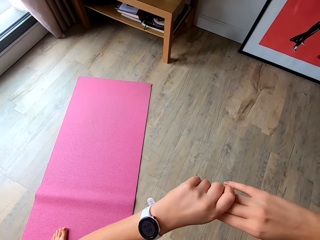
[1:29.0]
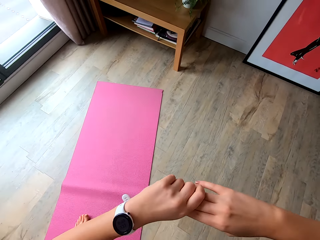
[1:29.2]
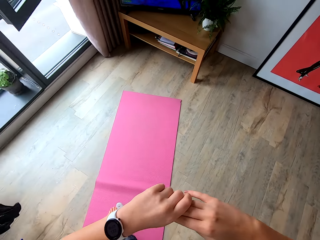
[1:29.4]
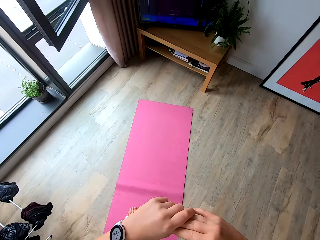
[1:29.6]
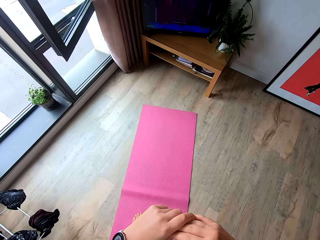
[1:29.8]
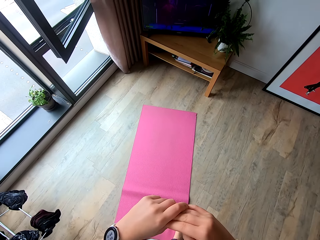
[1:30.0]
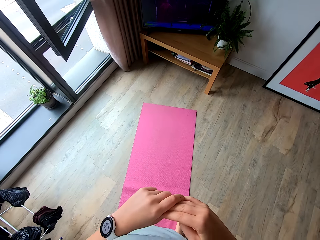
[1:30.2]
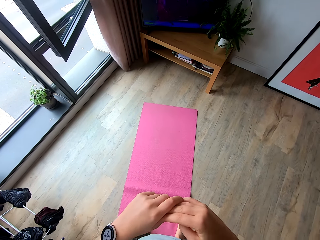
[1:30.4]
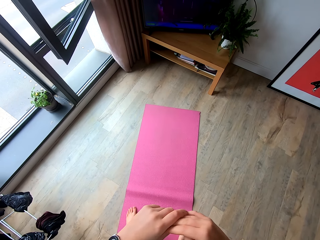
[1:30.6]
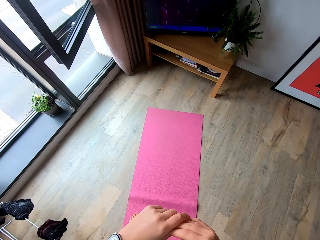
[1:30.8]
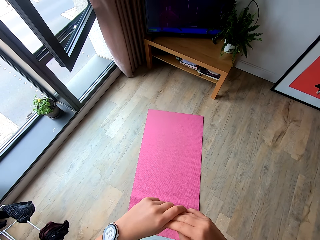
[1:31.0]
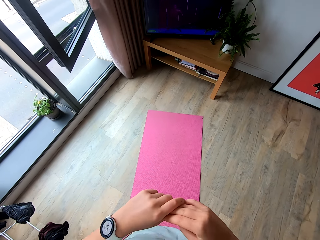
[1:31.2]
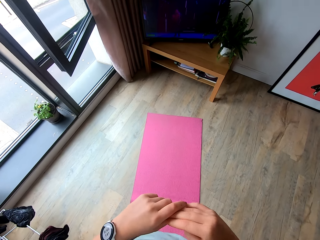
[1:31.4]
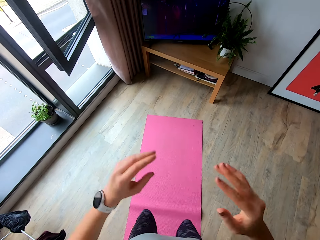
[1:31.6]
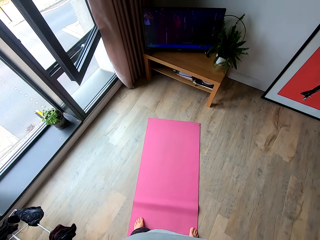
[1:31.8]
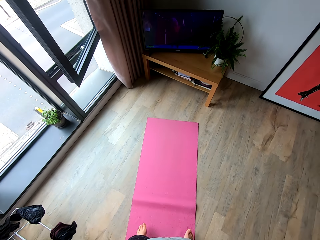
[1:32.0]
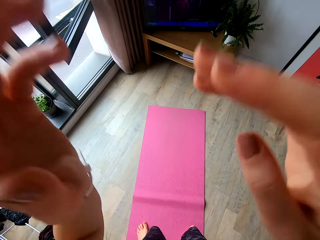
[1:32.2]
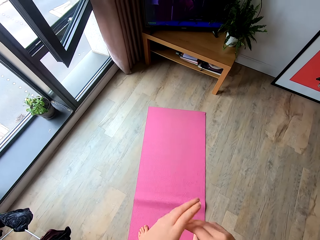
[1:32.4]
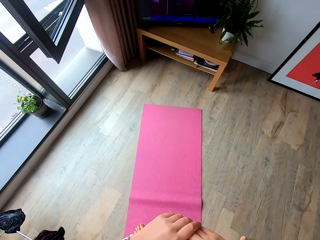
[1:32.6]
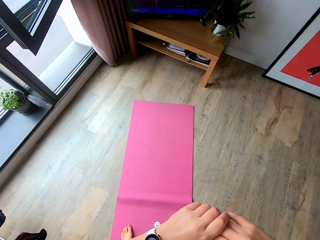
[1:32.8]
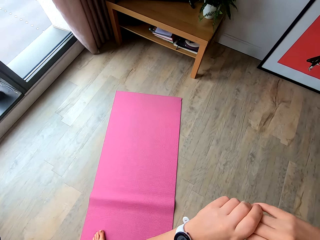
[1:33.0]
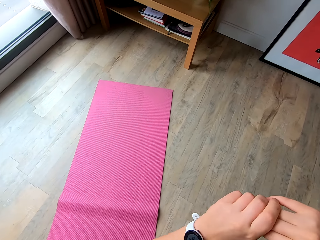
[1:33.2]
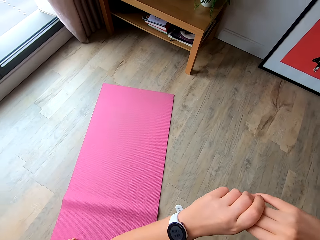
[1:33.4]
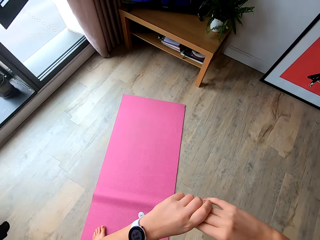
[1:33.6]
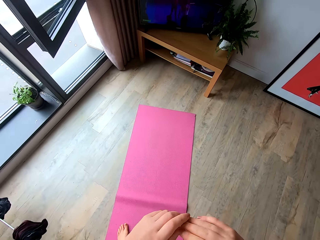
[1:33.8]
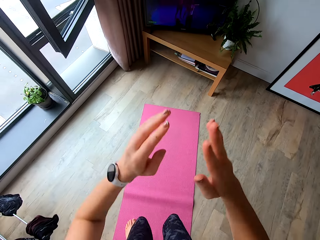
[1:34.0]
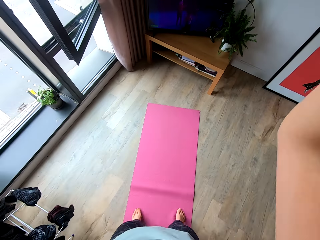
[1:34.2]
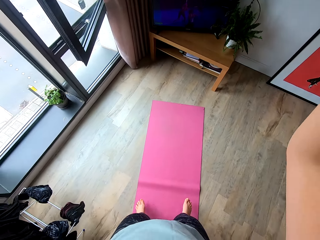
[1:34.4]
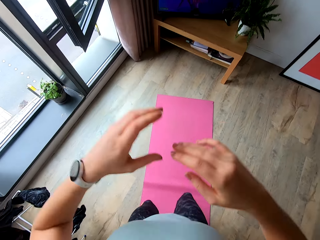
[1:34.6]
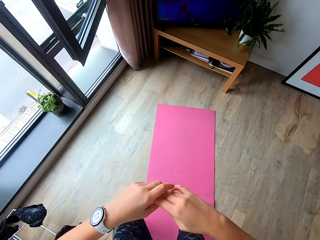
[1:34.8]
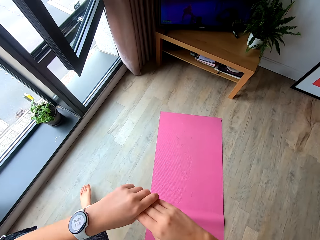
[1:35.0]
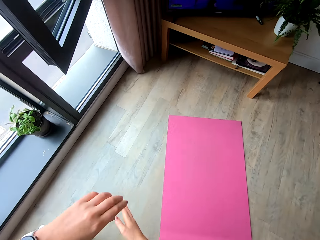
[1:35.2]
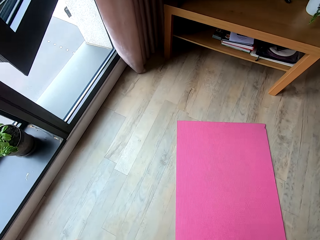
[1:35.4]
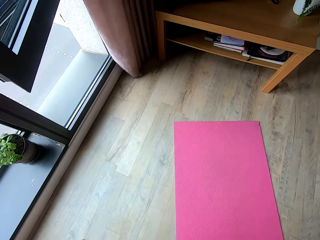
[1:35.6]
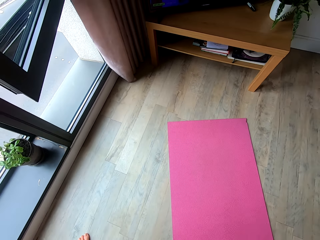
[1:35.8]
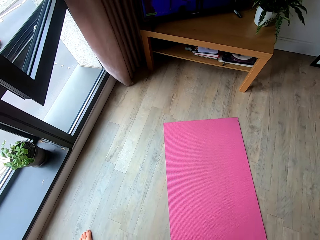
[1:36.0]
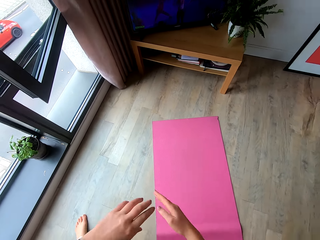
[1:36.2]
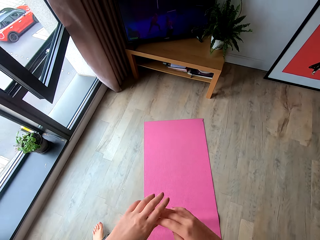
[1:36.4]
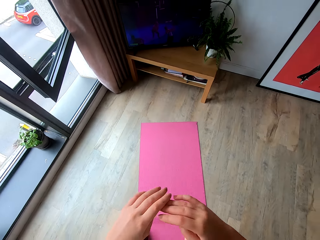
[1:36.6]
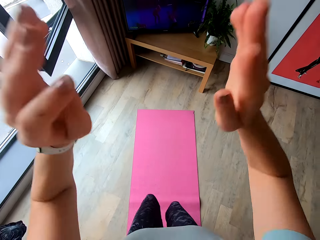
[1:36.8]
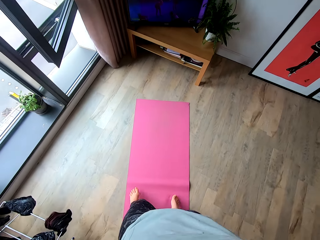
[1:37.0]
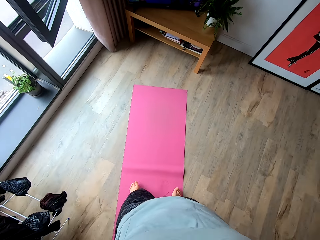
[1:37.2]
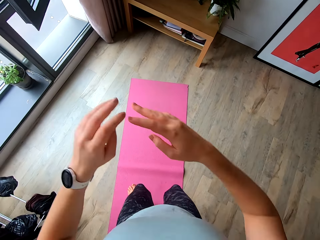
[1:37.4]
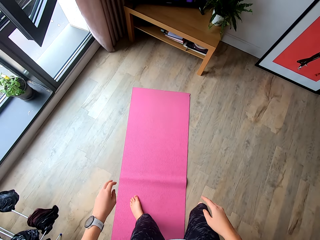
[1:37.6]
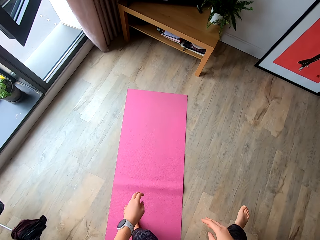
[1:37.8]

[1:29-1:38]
The camera wearer looks at the television. They exercise.

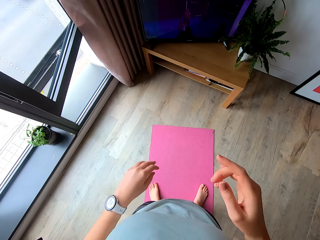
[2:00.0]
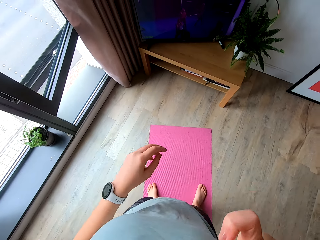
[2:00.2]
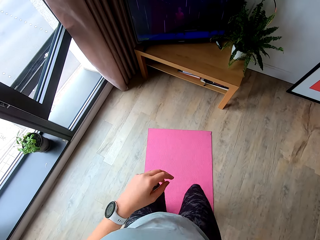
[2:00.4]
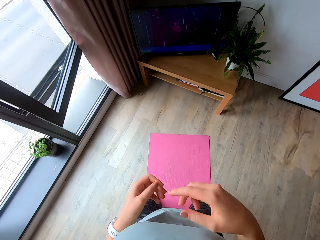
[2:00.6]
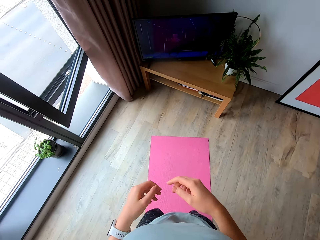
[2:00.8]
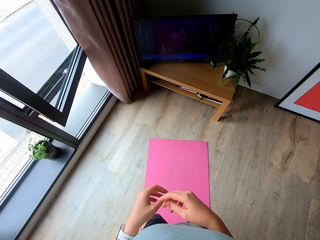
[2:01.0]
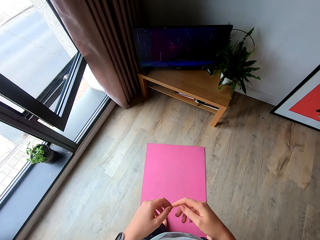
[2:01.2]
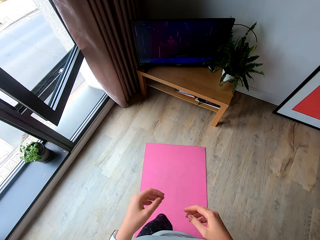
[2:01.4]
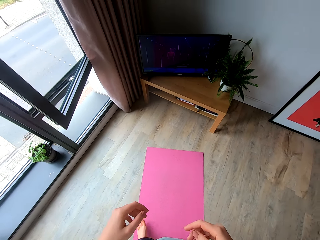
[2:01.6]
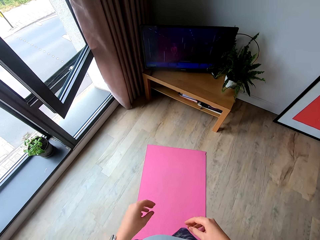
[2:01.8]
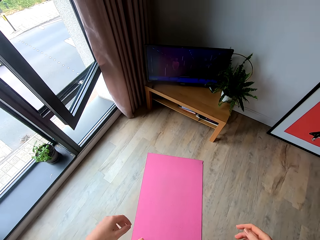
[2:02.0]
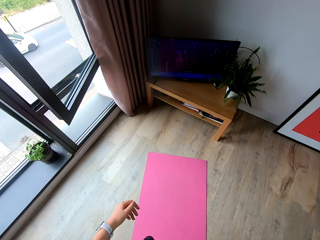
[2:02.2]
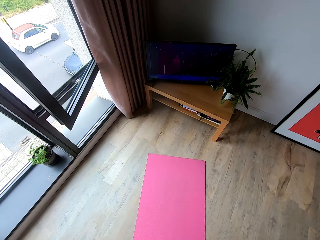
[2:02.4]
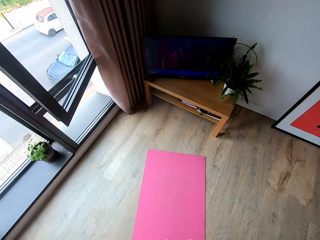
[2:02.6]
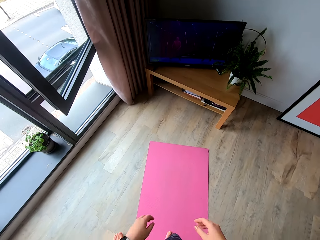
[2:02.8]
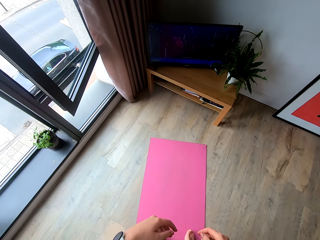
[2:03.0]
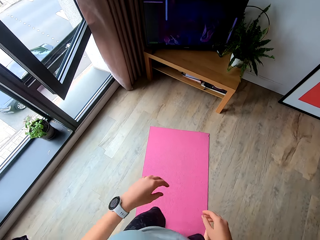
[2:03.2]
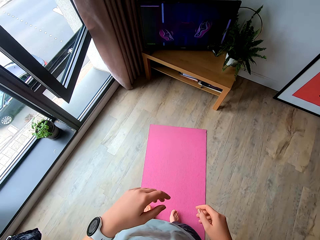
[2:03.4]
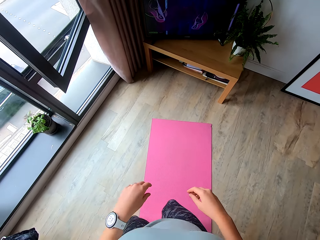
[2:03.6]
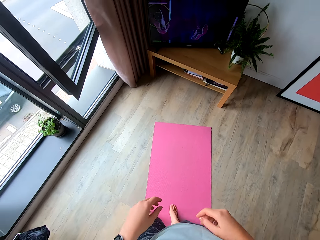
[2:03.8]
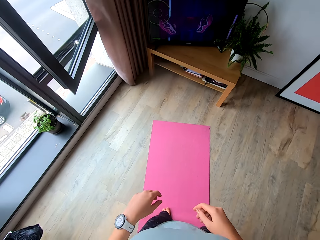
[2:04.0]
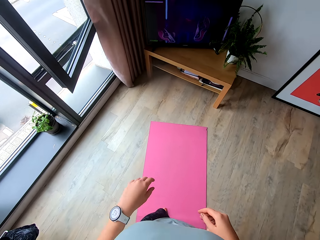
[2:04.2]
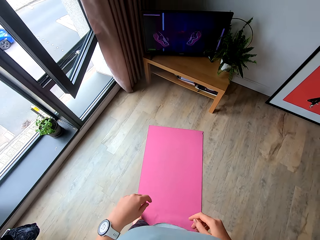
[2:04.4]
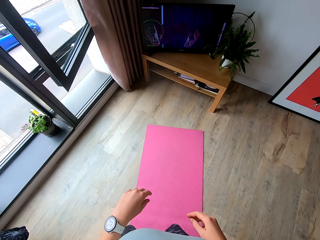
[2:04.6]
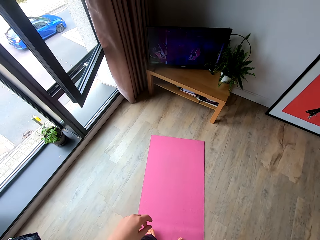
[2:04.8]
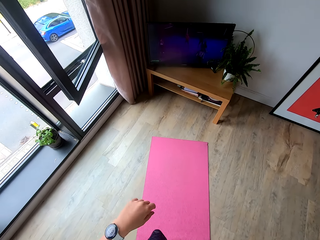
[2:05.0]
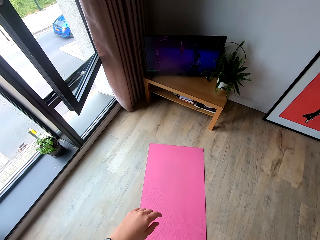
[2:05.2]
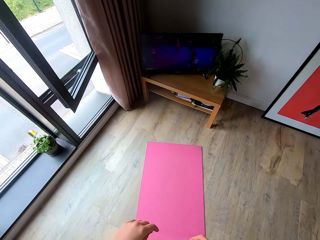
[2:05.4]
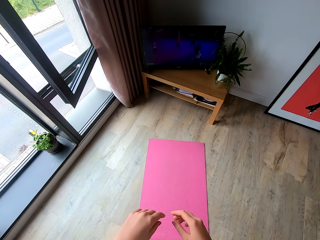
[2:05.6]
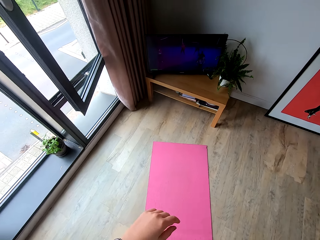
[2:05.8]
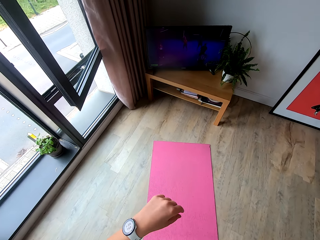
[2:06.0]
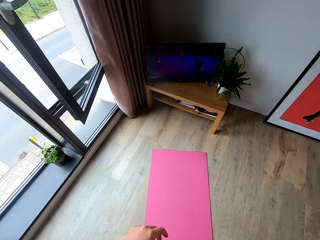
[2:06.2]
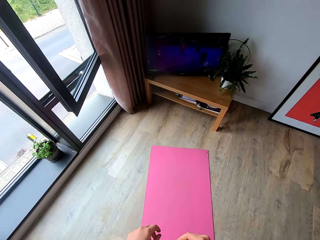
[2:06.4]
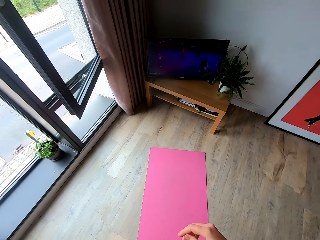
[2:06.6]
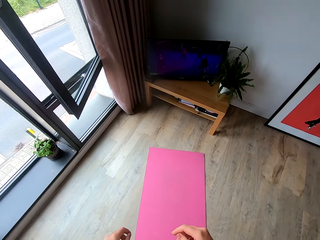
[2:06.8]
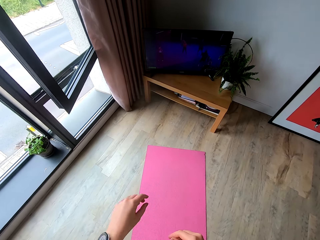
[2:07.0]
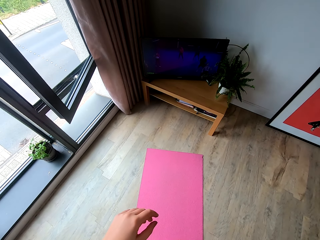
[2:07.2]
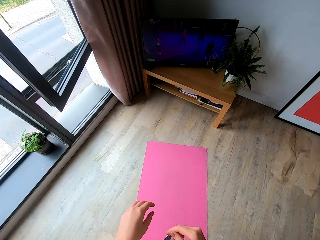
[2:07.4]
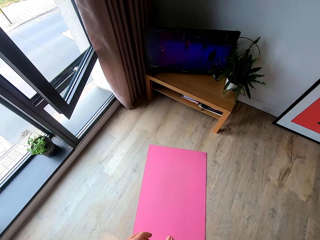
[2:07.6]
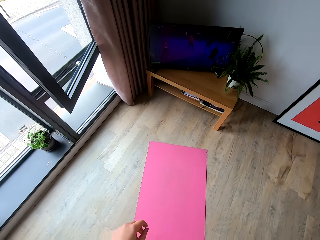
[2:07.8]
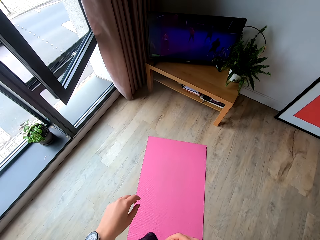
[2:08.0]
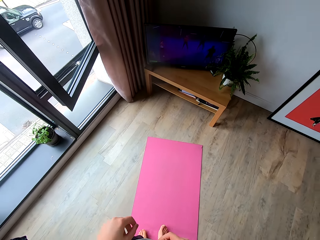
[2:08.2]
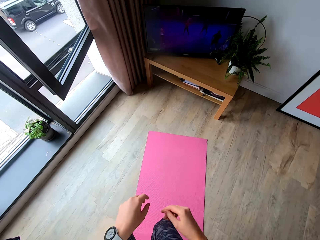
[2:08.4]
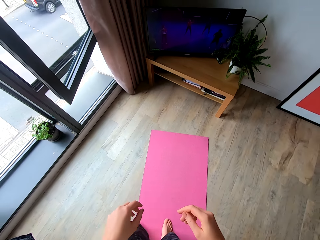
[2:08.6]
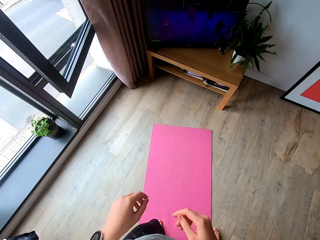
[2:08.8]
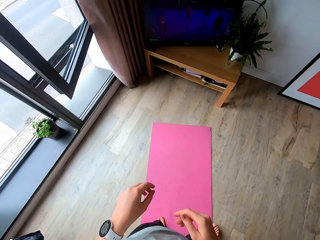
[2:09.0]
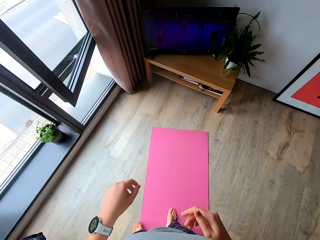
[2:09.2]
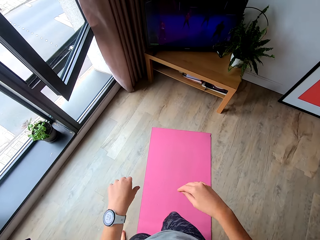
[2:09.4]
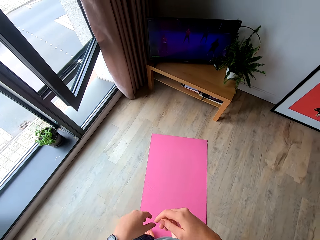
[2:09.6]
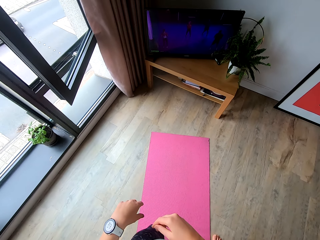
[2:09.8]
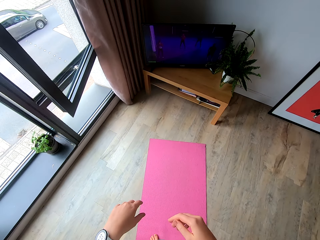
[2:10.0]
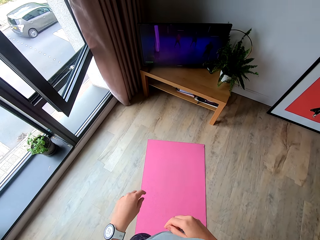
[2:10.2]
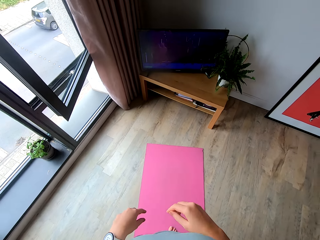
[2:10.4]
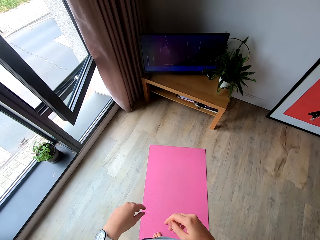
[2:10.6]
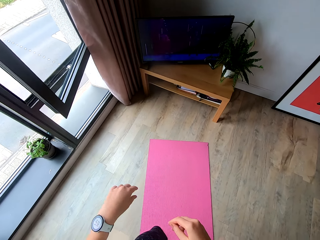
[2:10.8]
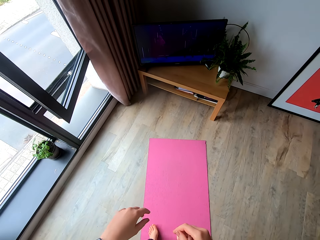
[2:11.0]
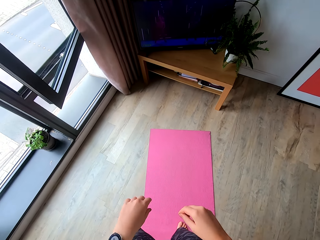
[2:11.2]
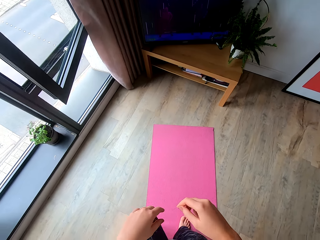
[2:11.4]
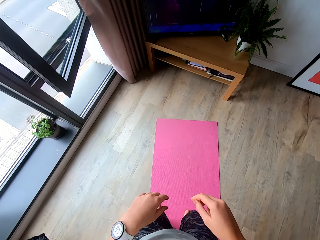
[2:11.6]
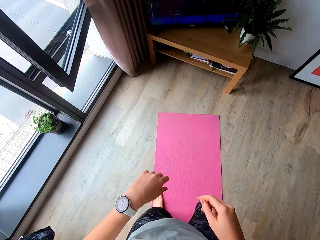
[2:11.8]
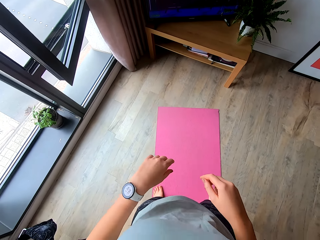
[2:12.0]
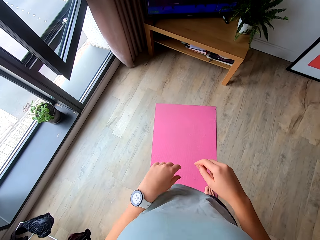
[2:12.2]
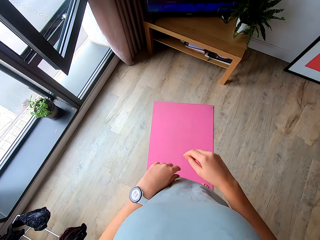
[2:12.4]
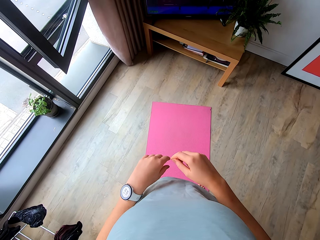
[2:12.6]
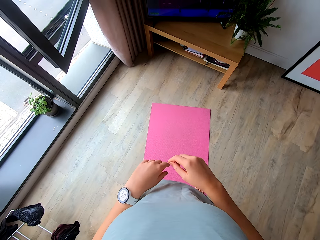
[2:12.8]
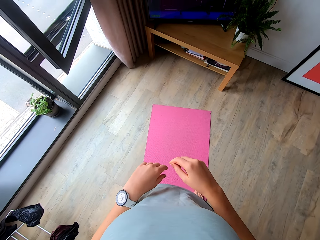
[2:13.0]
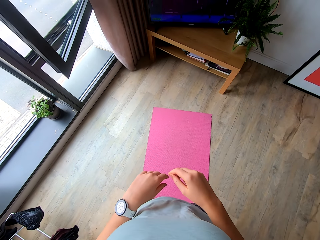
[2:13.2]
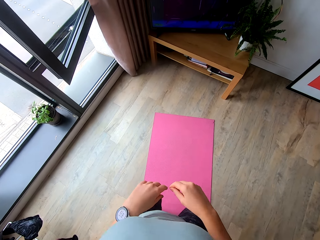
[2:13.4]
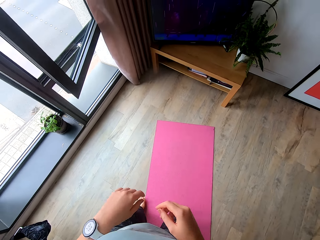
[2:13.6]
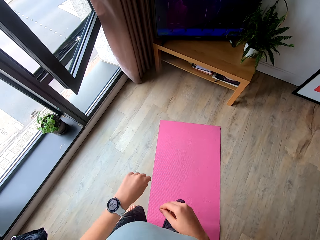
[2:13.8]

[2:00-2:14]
The camera wearer jogs on the mat. They look at the television.
